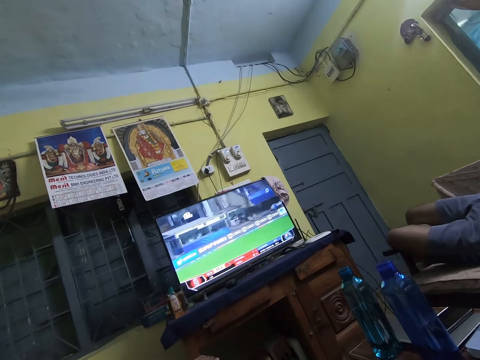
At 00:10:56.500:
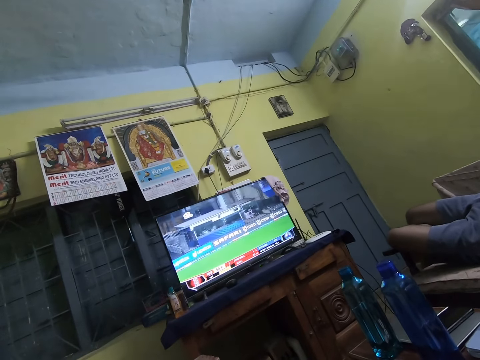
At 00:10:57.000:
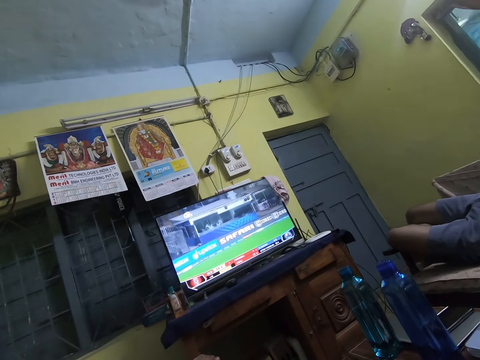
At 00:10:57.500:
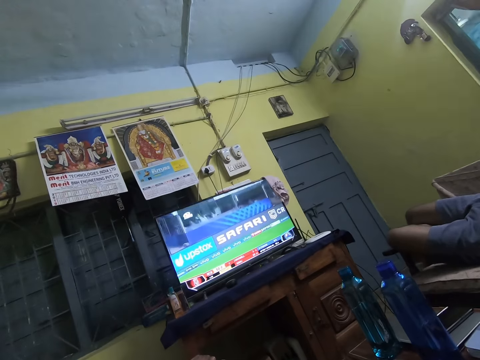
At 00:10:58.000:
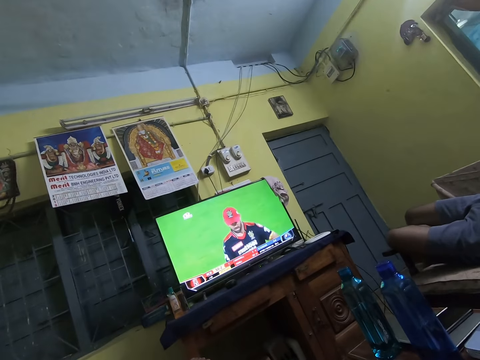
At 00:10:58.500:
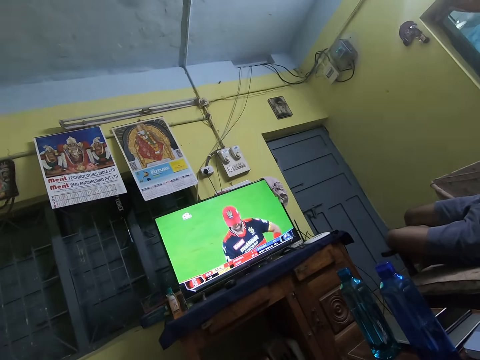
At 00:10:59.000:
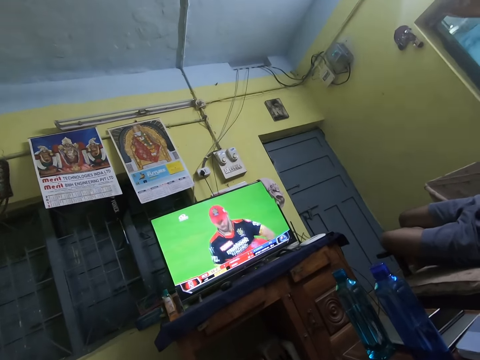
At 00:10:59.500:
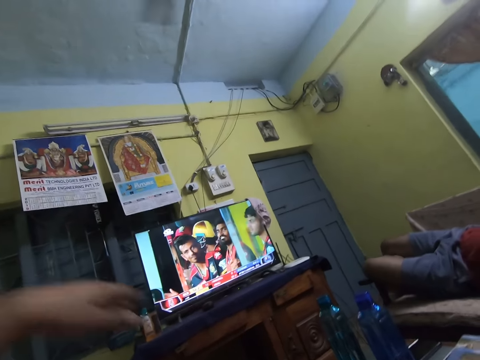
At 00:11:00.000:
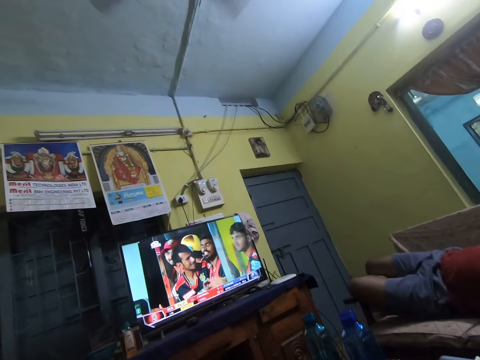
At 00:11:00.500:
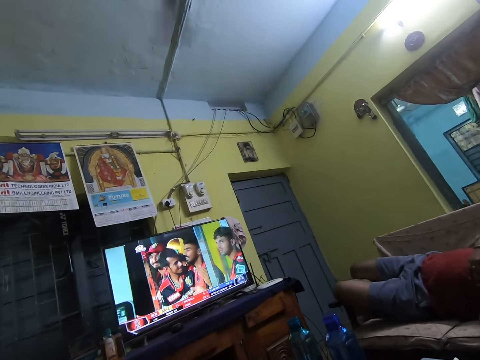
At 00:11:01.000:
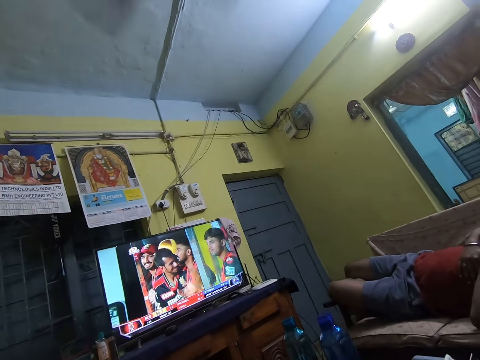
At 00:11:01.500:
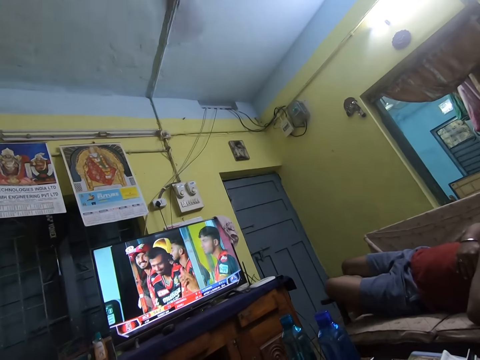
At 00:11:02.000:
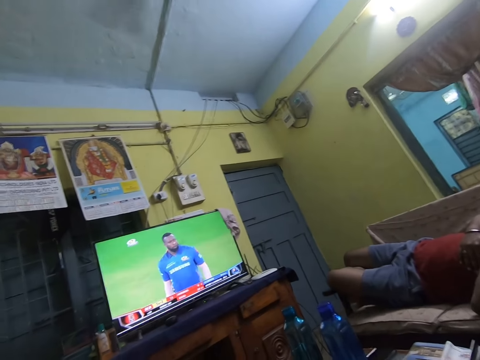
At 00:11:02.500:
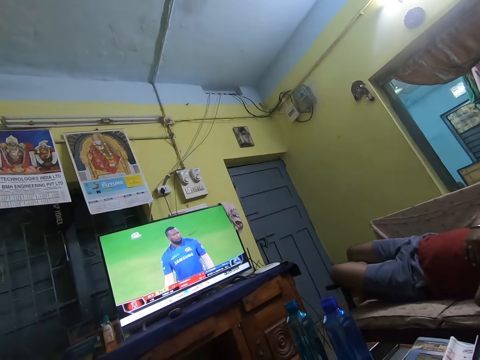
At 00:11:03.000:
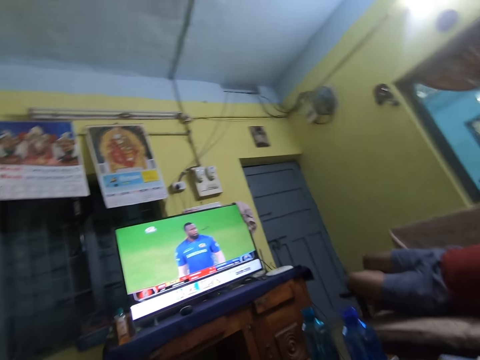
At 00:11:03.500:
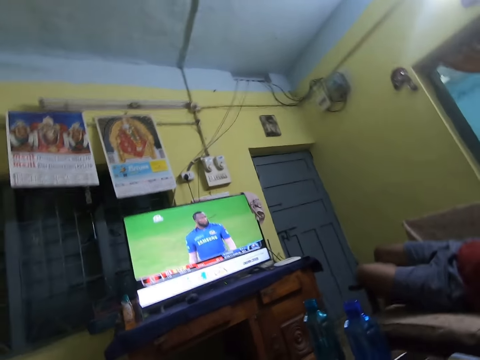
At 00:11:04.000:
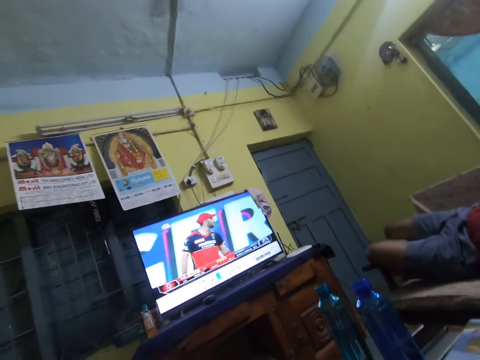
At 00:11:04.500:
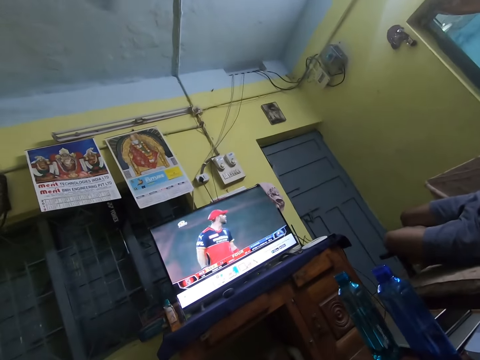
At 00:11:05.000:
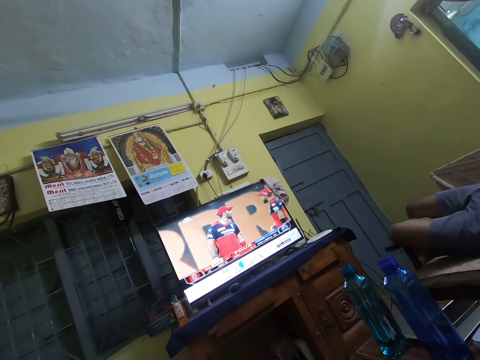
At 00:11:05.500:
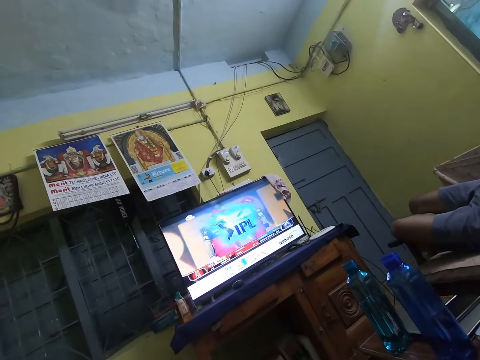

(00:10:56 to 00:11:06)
The camera wearer drops a hand. They stare at the television.

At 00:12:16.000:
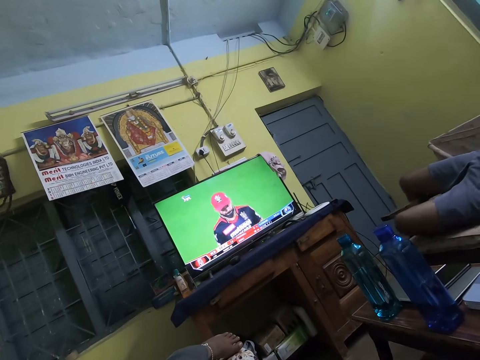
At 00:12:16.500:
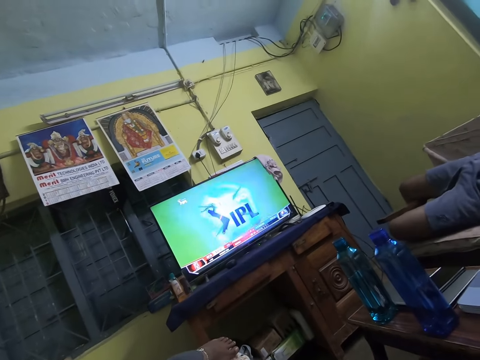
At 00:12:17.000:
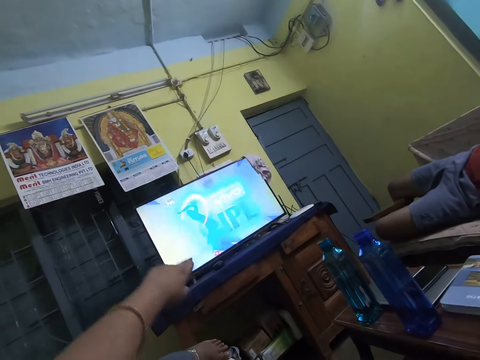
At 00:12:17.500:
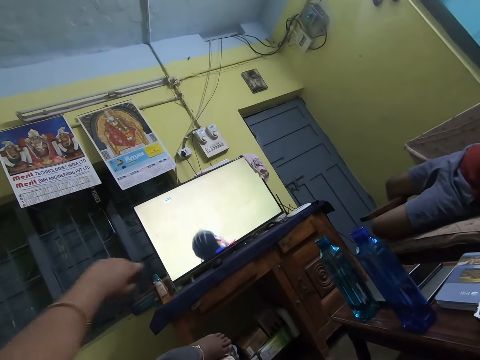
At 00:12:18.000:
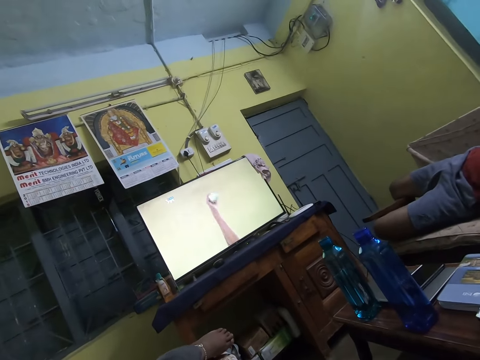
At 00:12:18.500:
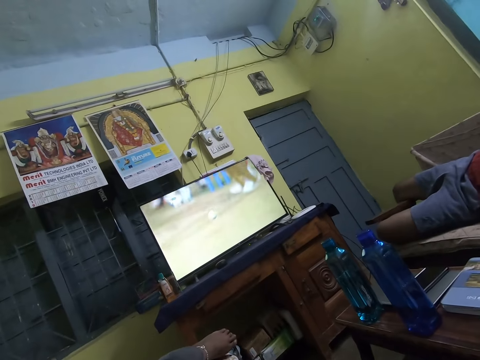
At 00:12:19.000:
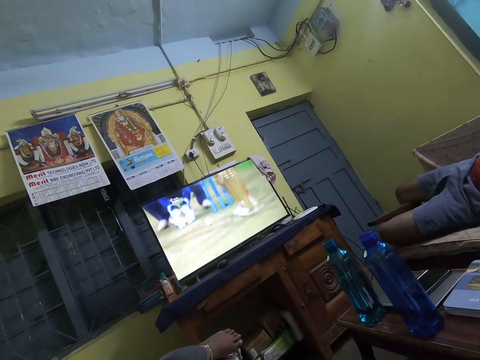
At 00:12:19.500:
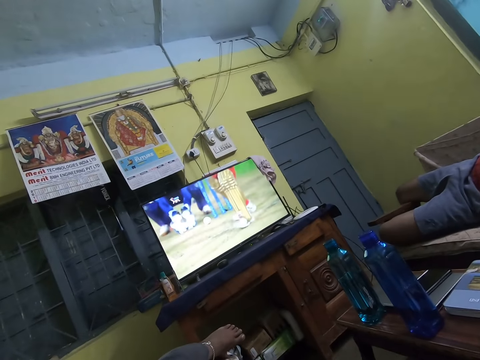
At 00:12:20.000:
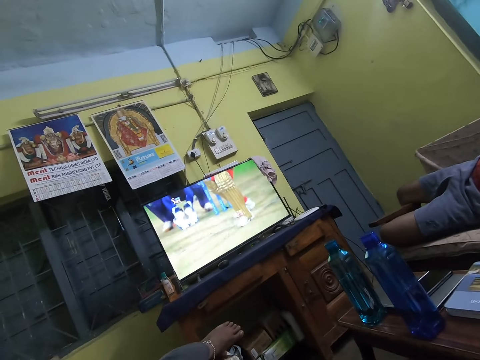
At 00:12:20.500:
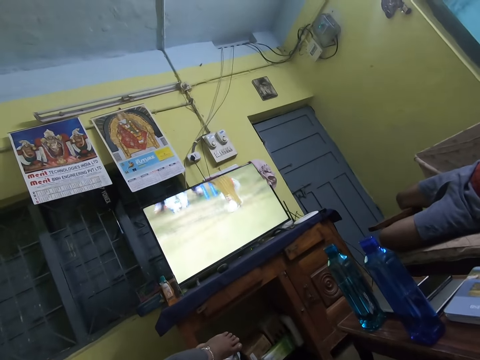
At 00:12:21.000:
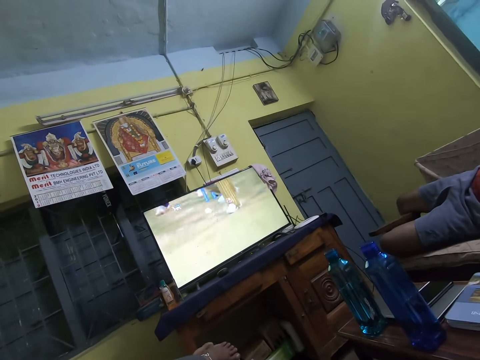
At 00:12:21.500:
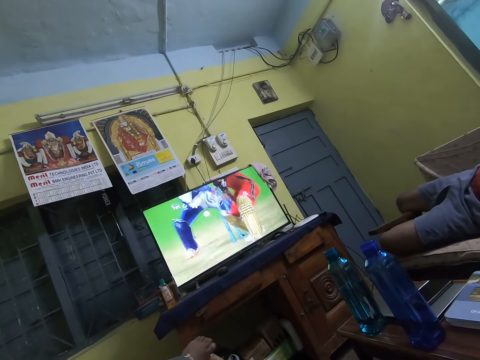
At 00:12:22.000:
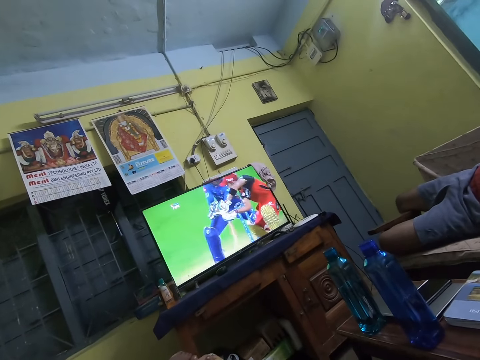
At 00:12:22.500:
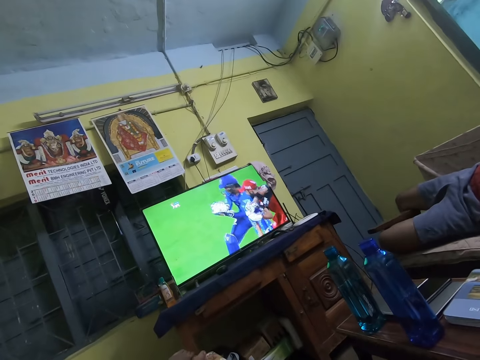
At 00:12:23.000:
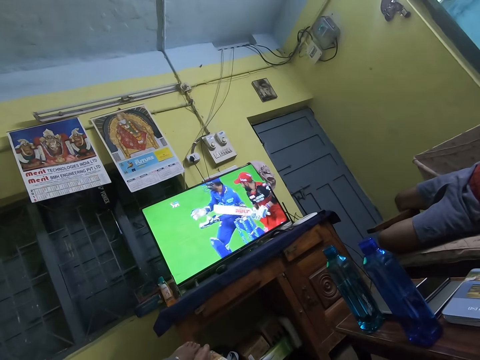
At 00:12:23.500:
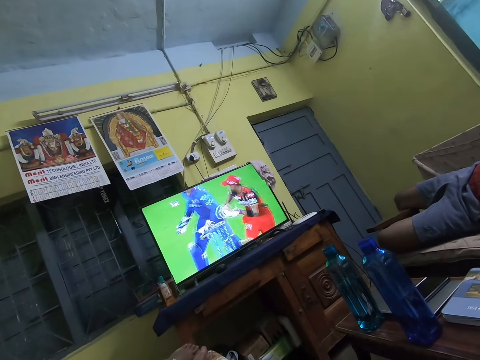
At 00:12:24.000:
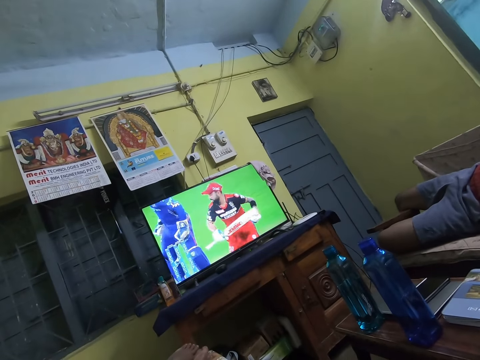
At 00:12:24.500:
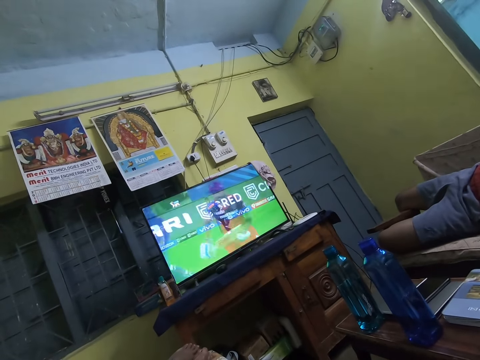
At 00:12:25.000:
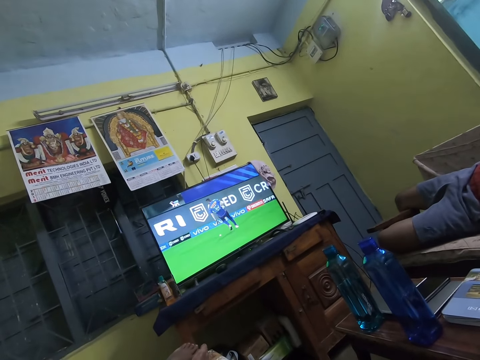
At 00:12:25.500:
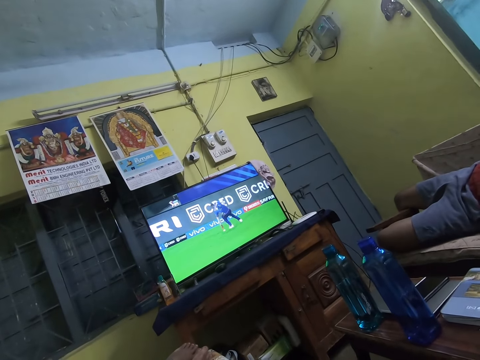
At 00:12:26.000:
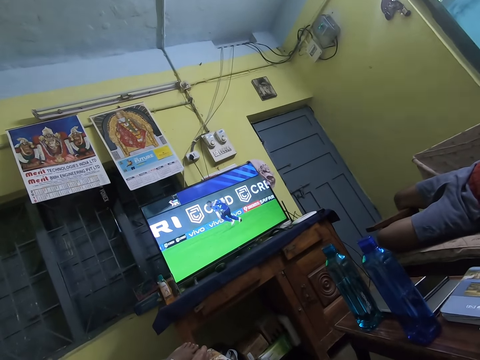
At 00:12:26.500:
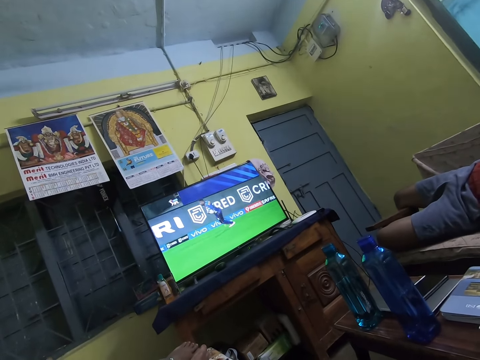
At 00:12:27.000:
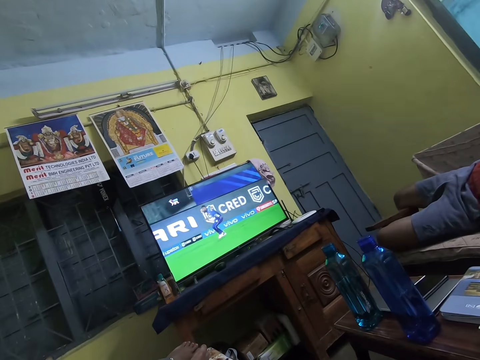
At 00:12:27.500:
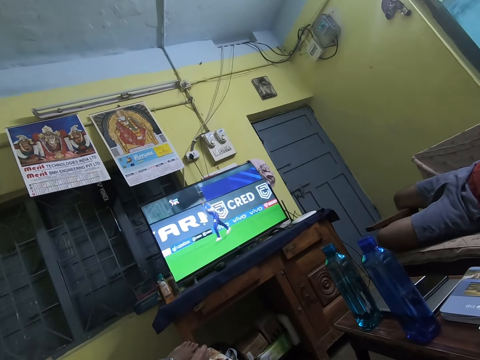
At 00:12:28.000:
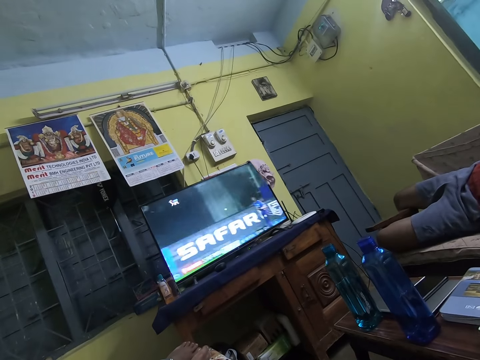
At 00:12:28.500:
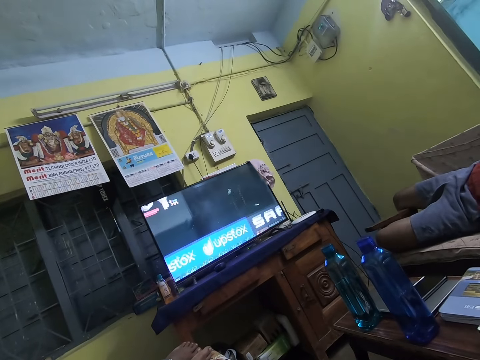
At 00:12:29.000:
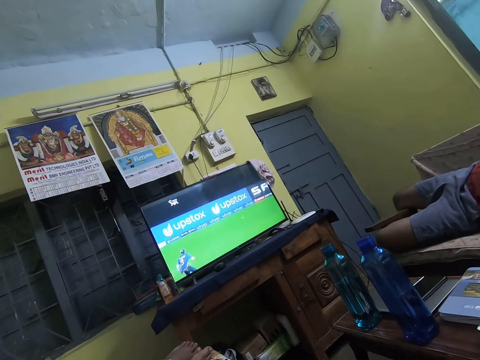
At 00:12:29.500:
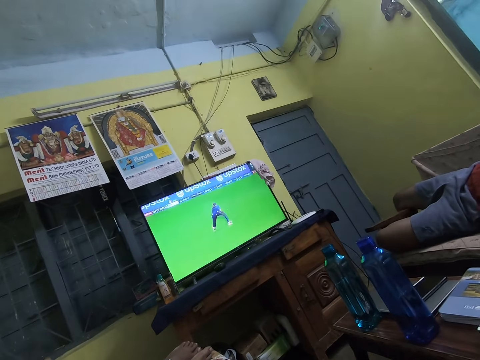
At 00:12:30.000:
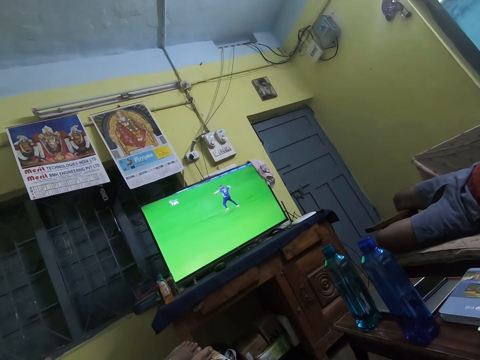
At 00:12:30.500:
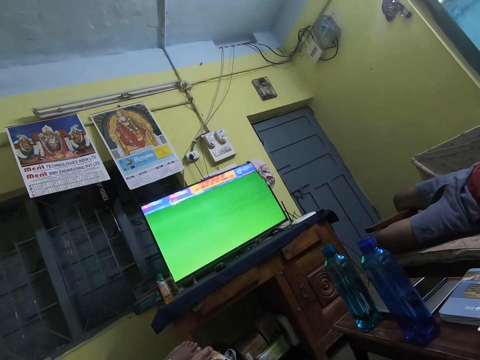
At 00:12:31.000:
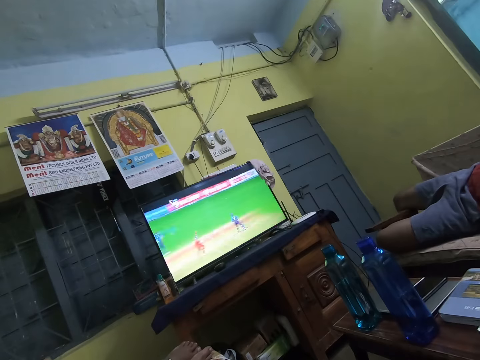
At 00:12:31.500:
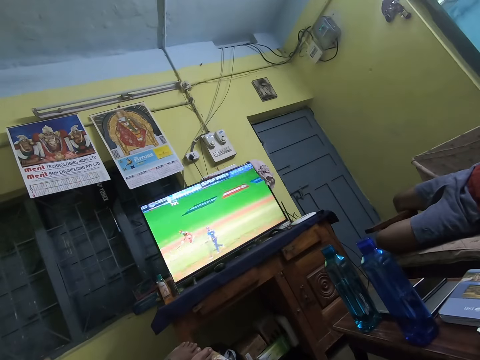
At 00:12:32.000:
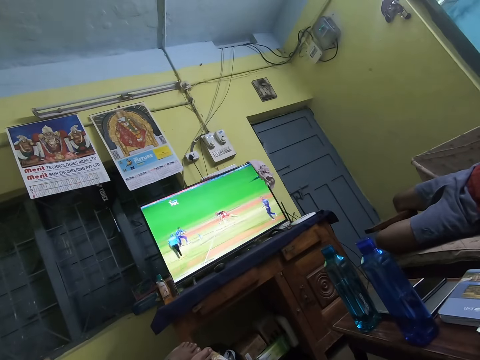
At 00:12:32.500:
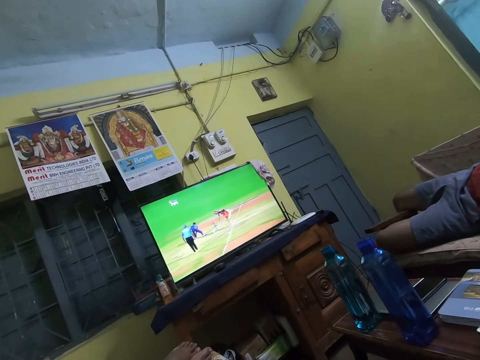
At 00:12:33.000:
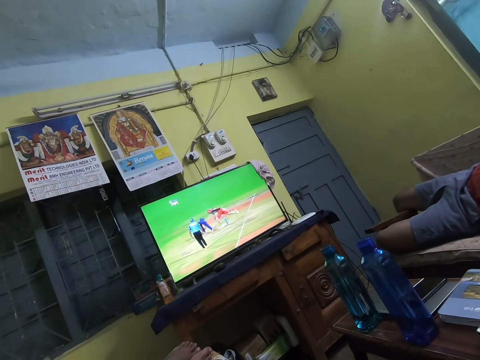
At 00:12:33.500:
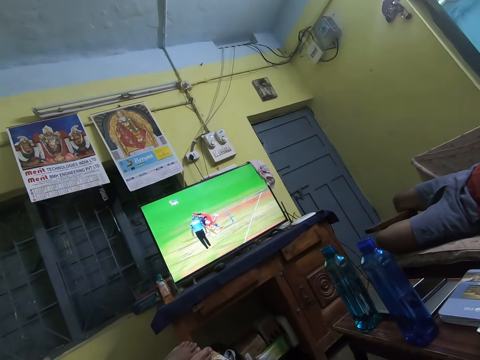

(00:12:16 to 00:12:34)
The camera wearer points a finger. They stare at the television.
